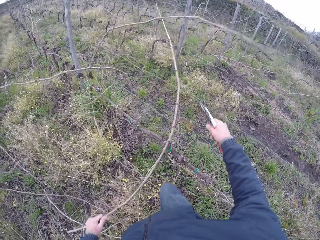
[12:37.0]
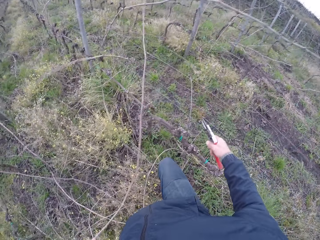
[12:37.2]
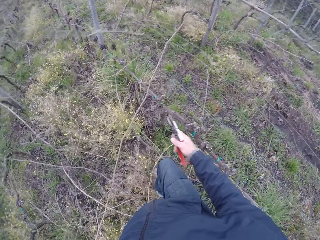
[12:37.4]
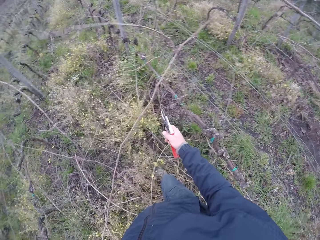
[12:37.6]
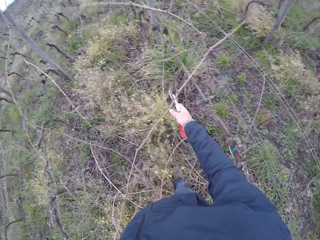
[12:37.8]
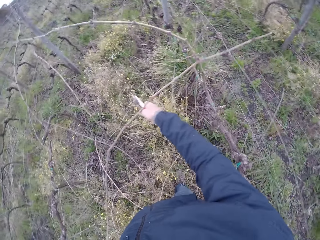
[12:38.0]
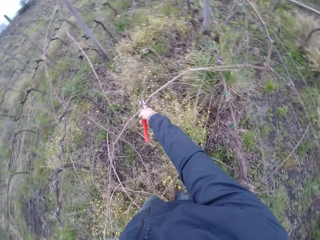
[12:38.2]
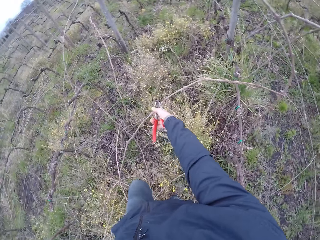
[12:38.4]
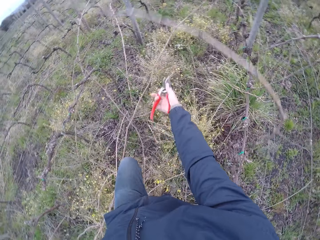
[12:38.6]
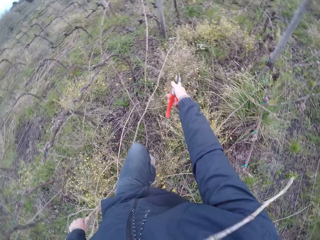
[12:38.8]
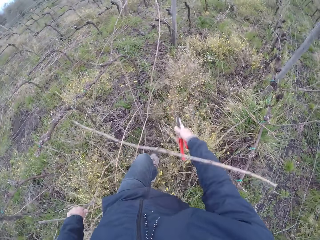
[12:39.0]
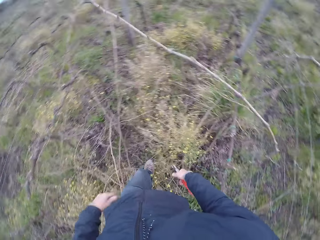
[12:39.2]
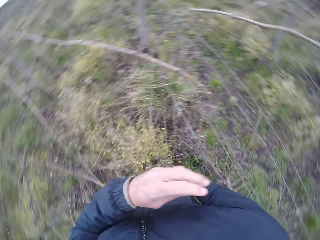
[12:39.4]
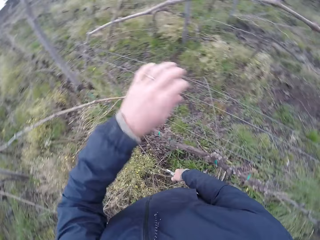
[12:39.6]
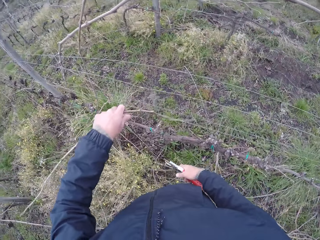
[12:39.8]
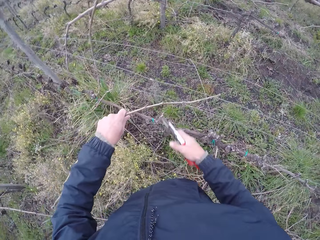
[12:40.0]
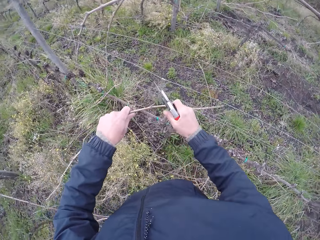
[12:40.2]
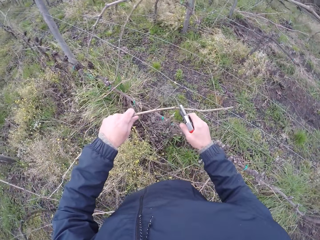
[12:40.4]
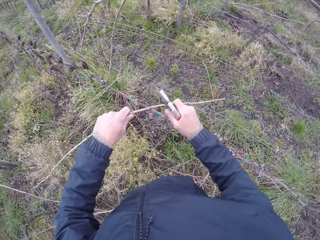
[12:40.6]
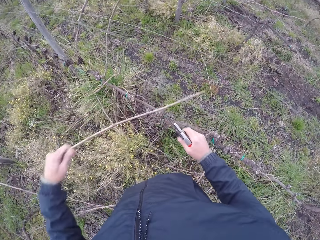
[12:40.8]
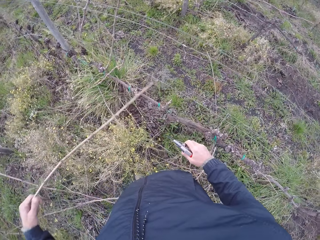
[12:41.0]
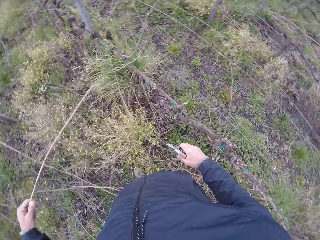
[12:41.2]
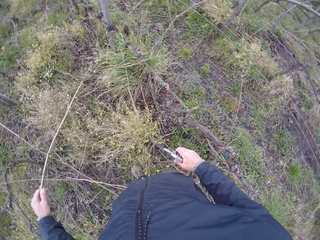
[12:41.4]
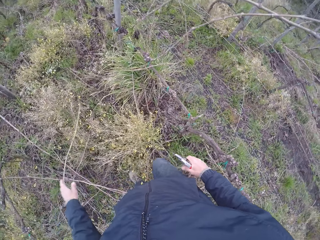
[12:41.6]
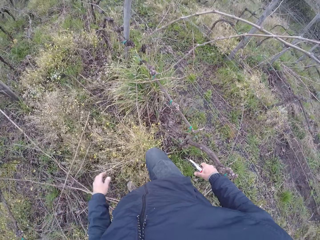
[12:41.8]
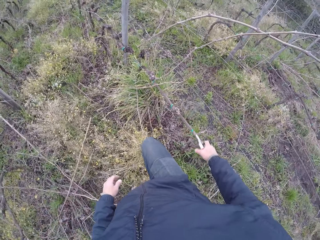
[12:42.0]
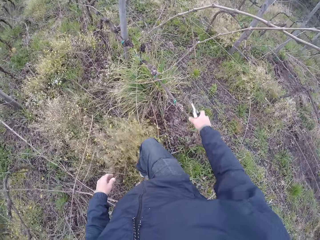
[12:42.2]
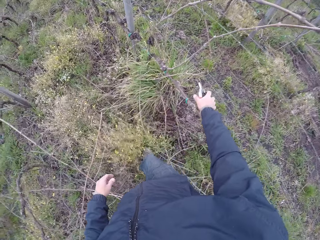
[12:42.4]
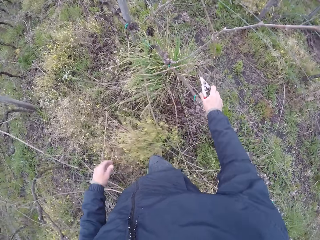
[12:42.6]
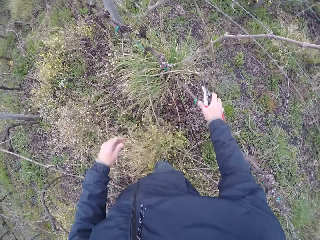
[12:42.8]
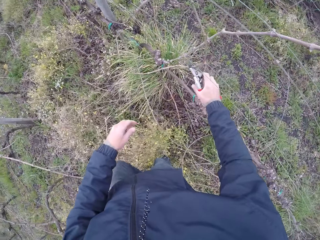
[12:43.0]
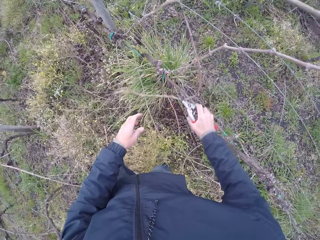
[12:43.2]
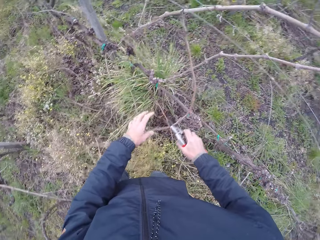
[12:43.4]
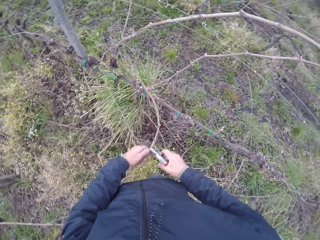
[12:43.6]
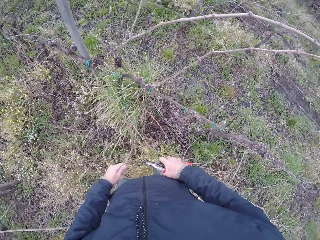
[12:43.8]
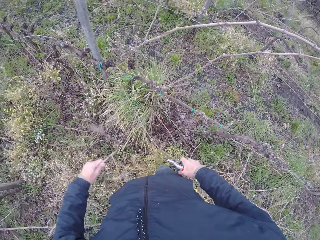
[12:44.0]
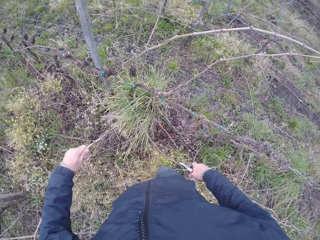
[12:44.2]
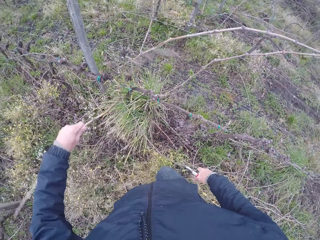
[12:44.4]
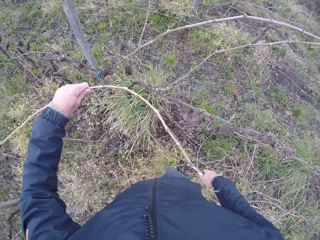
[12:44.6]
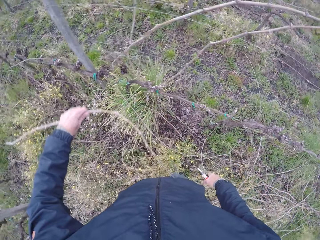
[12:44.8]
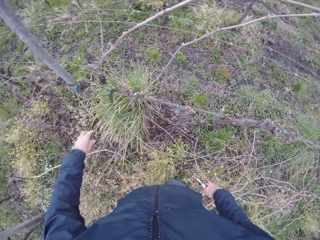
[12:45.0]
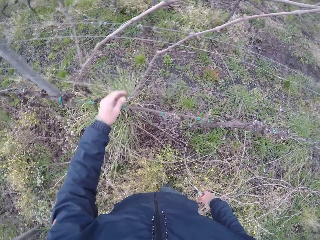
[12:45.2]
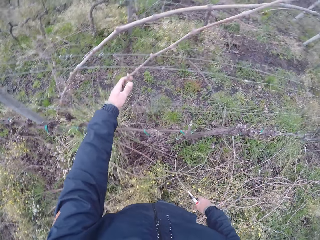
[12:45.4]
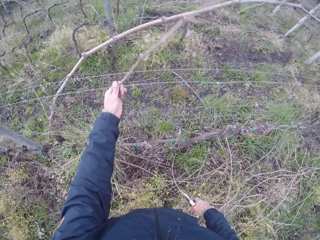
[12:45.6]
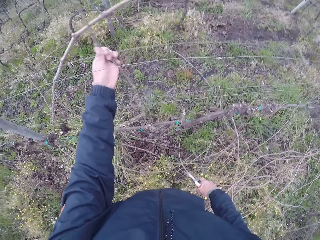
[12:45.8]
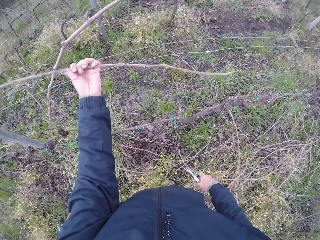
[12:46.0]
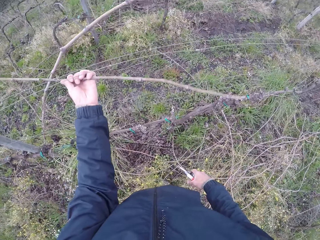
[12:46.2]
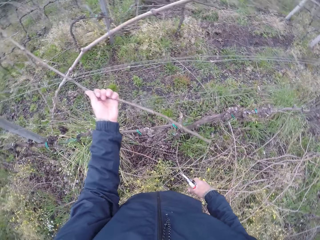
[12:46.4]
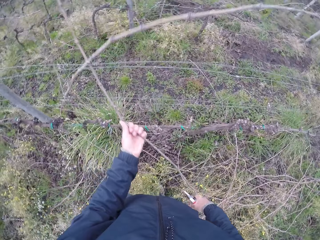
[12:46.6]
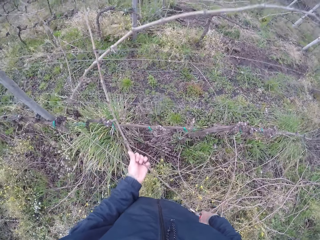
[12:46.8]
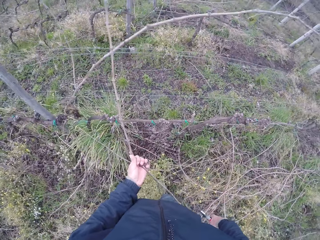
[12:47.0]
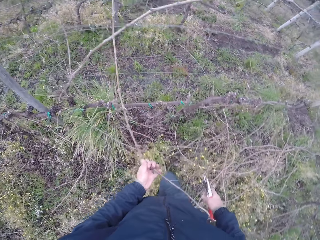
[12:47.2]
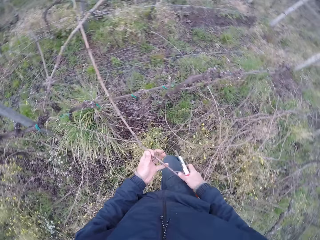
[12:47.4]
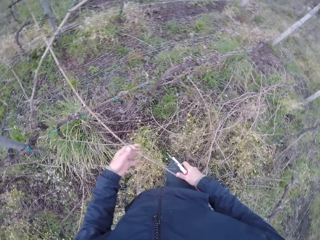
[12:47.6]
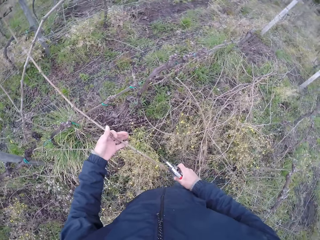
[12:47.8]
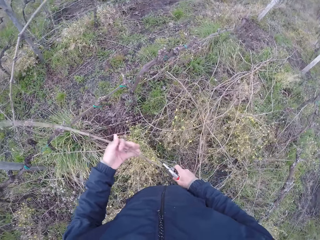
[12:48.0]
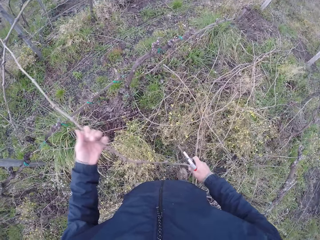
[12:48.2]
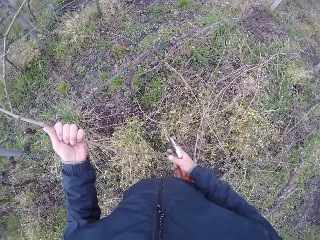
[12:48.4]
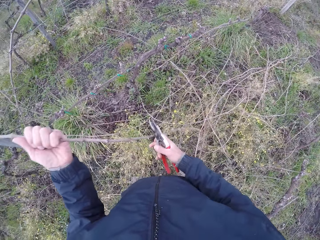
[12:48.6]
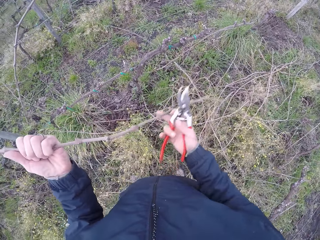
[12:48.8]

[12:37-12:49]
The camera wearer cuts the twig with the cutter in his right hand. He drops the twigs in his left hand on the ground. He cuts the twig on the wire fence with the cutter in his right hand. He drops the twigs in his left hand on the ground. He draws out a twig from the wire fence with his left hand. He drops the twig in his left hand on the ground. He draws out the twig from the wire fence with his left hand.

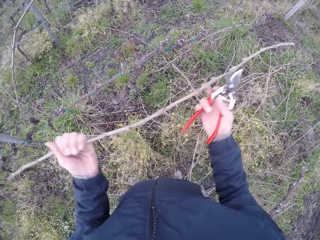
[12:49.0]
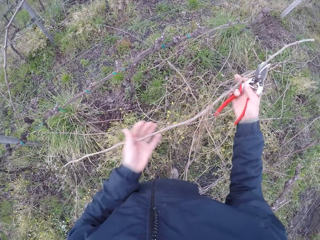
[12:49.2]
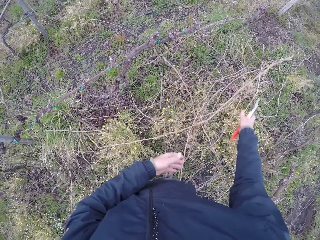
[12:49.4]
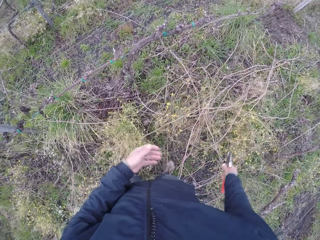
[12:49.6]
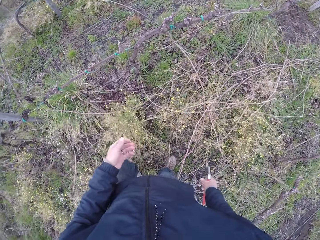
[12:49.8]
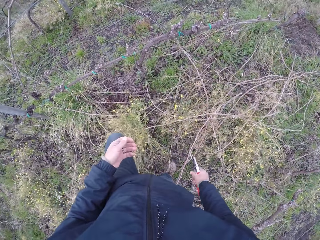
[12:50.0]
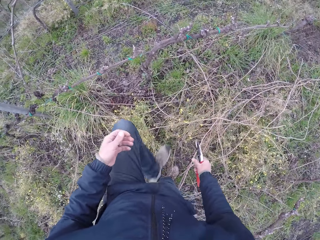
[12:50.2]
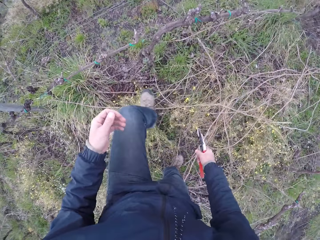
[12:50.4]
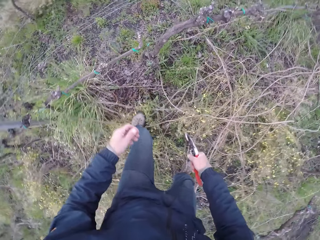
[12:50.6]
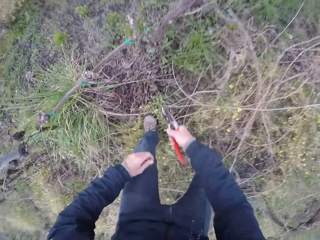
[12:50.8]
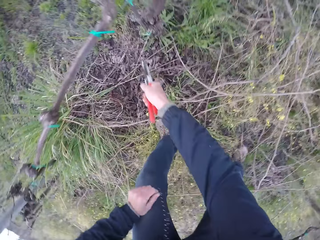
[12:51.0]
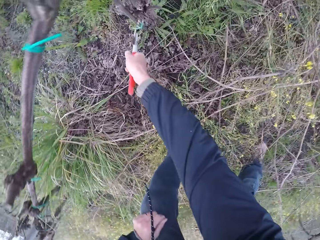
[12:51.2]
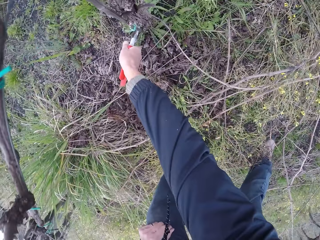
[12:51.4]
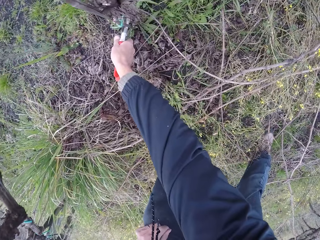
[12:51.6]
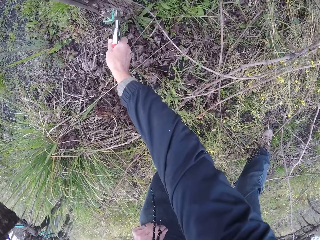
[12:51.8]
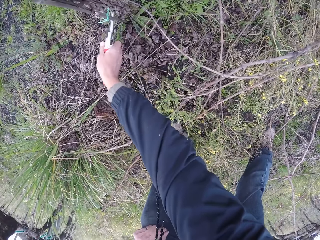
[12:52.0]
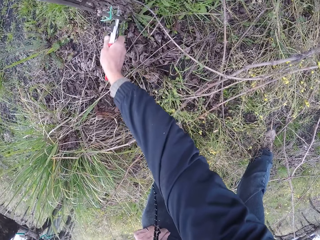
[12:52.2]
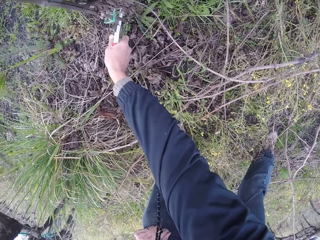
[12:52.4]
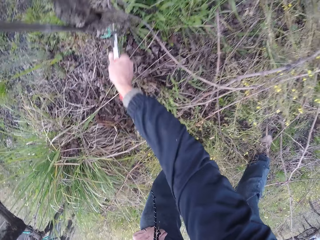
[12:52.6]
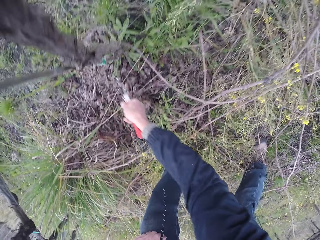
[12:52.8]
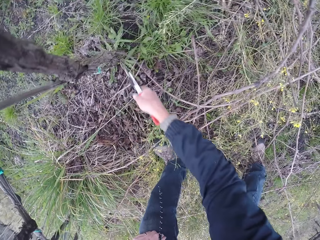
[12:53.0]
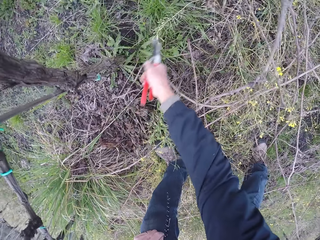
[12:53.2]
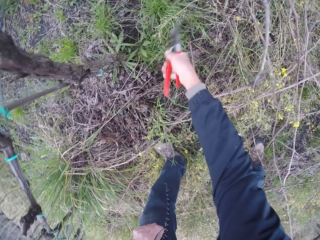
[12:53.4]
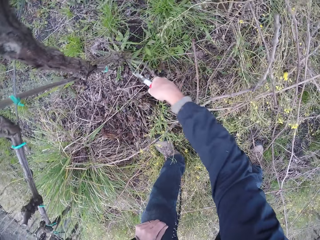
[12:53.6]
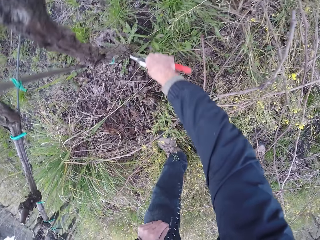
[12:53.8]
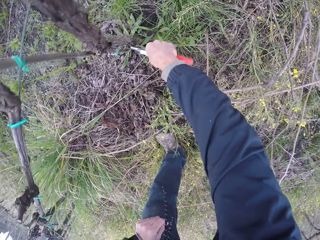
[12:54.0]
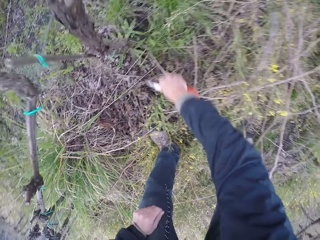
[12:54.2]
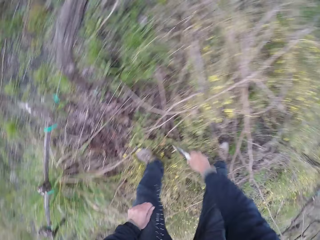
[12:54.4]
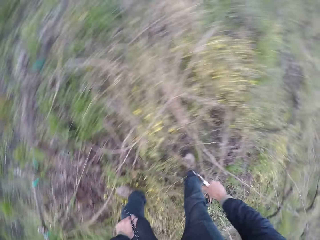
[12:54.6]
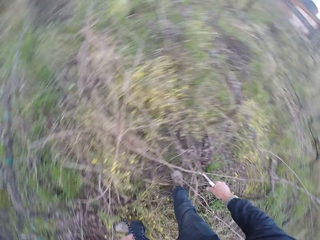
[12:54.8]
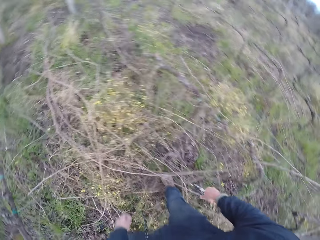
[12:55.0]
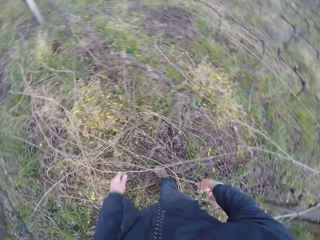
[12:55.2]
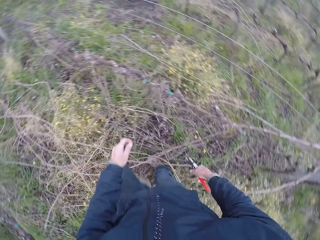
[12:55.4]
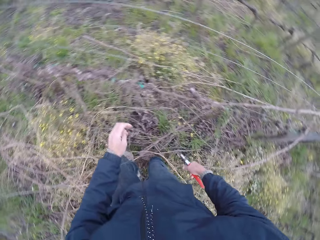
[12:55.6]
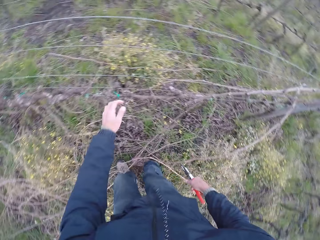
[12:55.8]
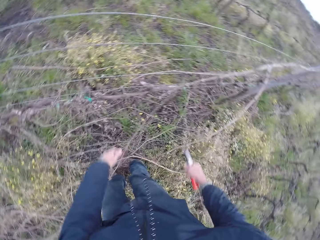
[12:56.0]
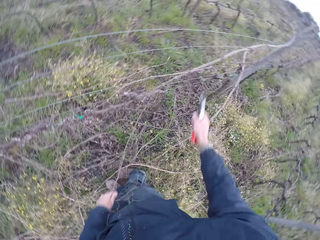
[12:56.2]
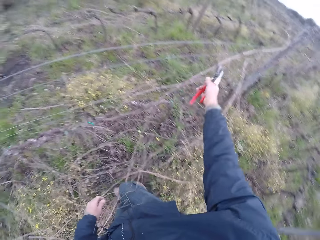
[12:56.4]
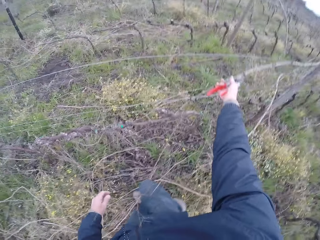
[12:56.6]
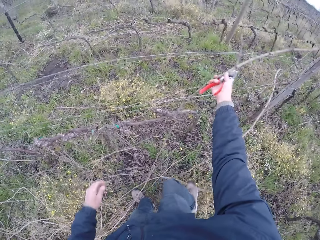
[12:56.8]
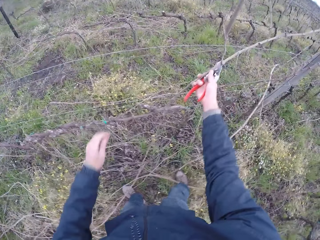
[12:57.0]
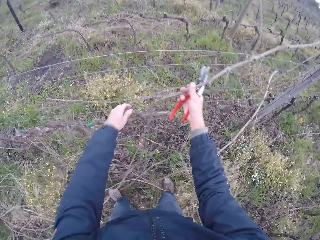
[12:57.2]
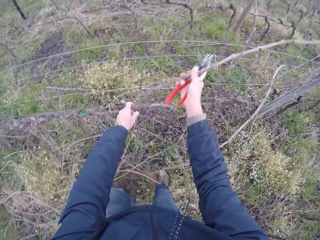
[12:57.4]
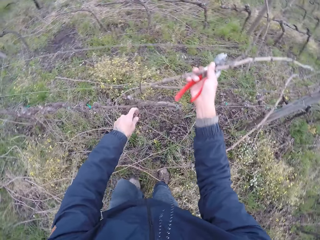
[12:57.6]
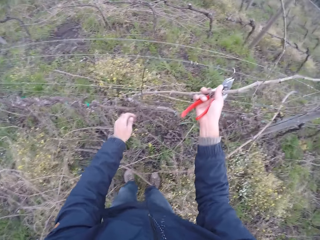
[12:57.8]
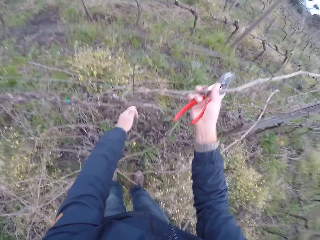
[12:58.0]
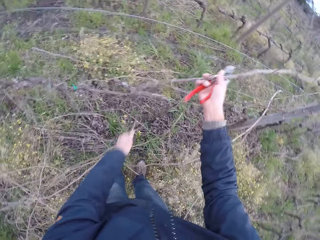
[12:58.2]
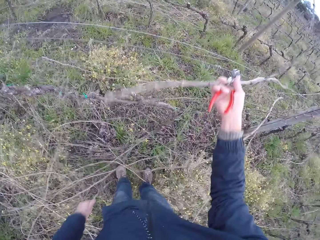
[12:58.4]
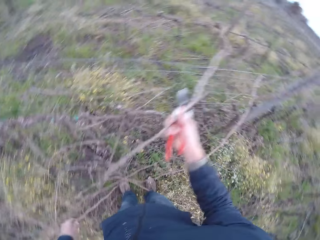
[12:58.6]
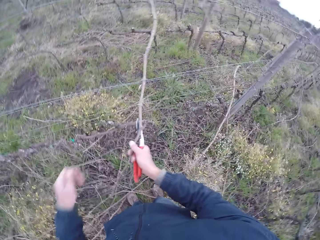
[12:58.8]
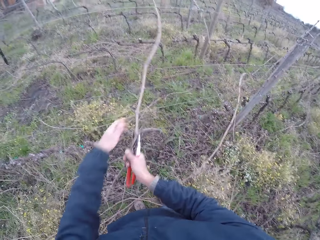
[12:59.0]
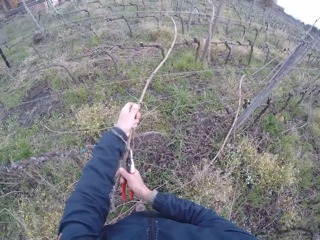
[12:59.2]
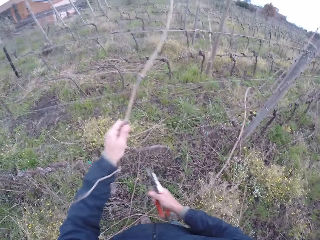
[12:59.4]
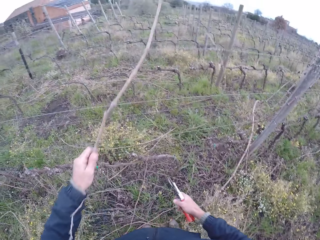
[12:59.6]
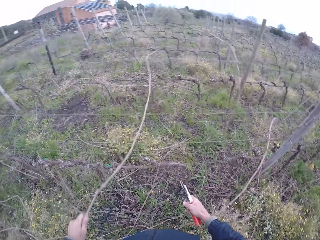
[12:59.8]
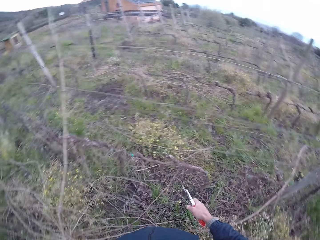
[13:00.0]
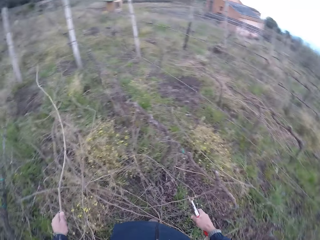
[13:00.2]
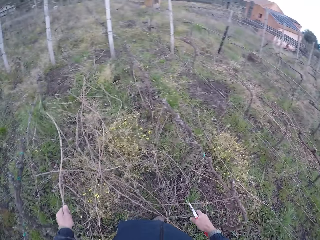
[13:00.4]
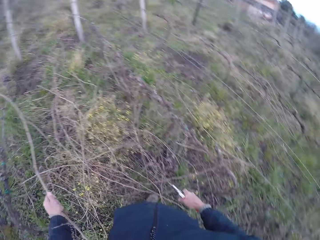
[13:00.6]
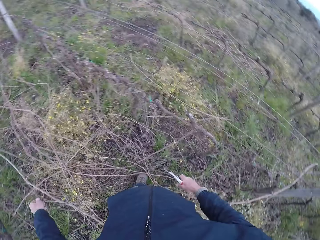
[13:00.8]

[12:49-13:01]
The camera wearer drops the twig in his left hand on the ground. He cuts the twig on the wire fence with the cutter, a pruning tool, in his right hand. He draws out a twig from the wire fence to the ground with his left hand.
